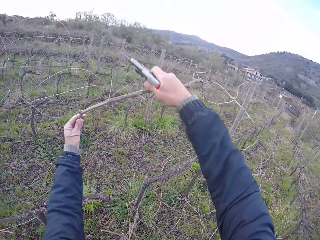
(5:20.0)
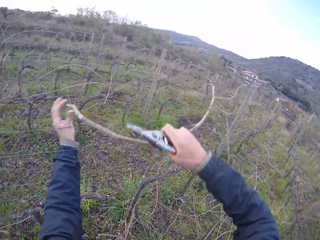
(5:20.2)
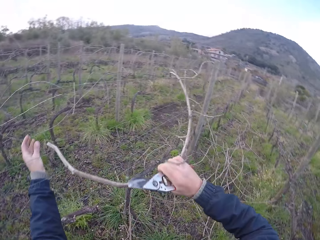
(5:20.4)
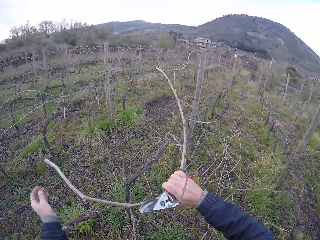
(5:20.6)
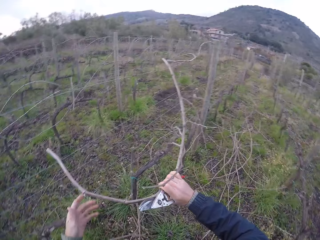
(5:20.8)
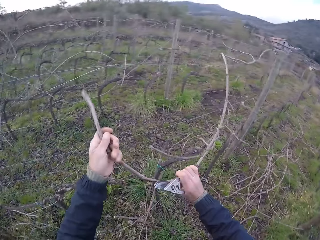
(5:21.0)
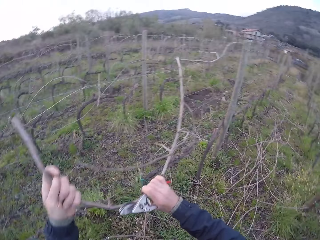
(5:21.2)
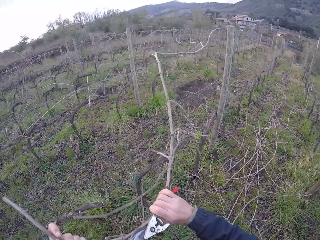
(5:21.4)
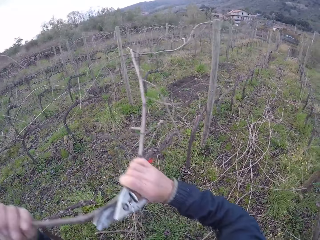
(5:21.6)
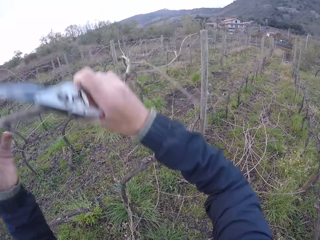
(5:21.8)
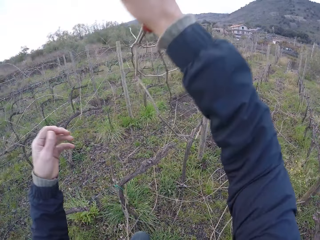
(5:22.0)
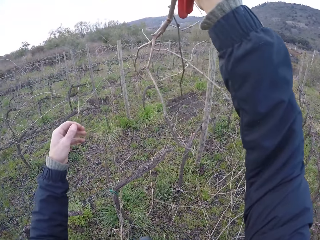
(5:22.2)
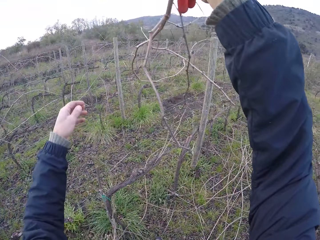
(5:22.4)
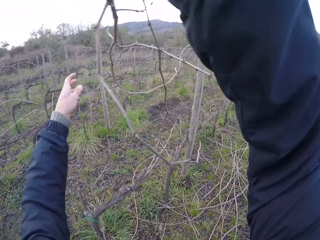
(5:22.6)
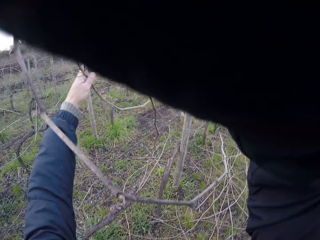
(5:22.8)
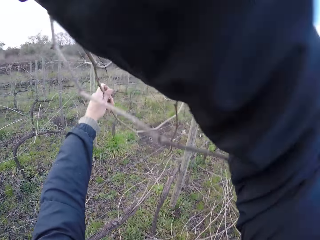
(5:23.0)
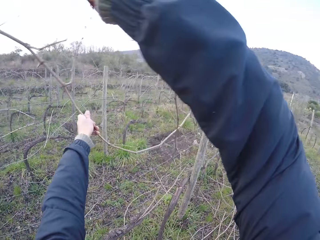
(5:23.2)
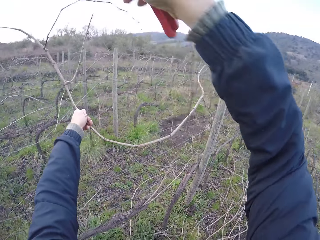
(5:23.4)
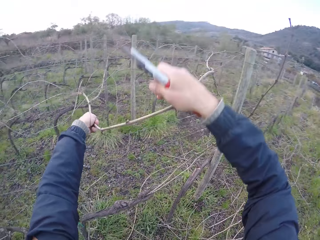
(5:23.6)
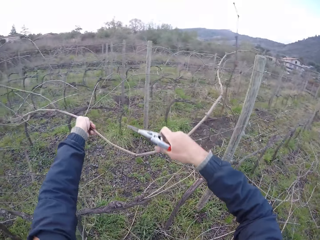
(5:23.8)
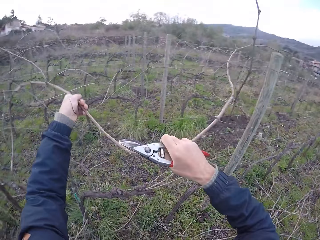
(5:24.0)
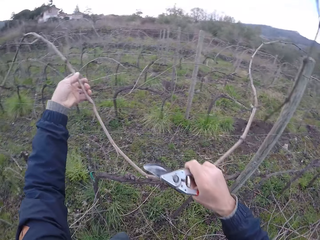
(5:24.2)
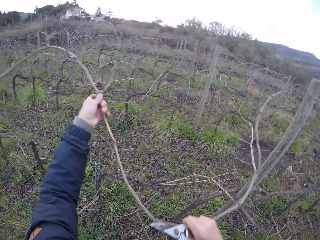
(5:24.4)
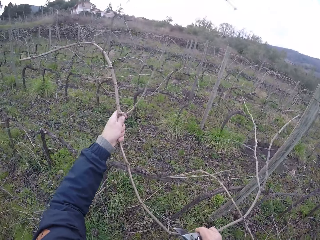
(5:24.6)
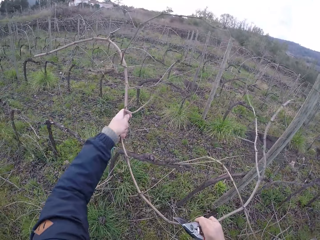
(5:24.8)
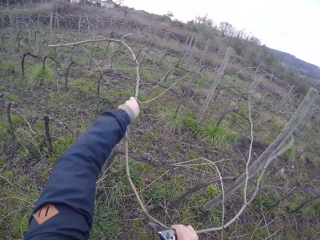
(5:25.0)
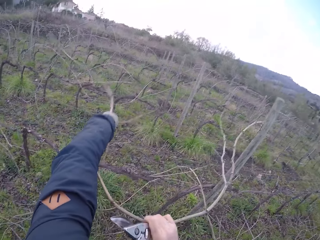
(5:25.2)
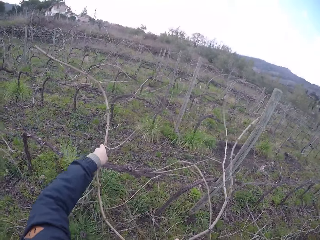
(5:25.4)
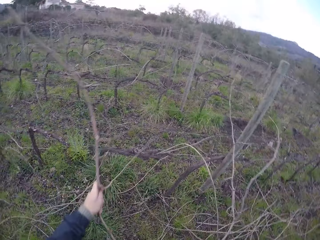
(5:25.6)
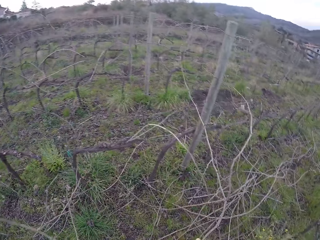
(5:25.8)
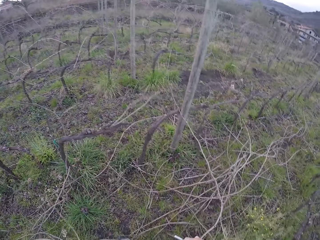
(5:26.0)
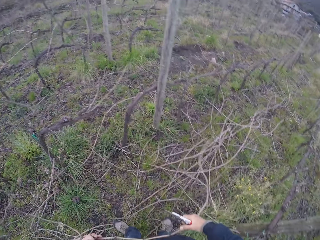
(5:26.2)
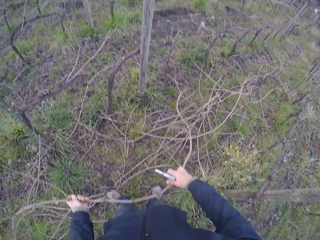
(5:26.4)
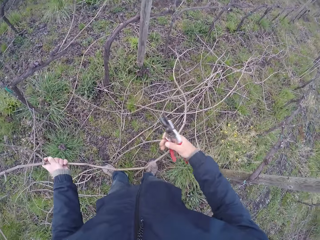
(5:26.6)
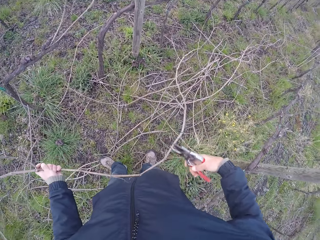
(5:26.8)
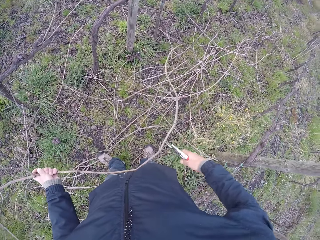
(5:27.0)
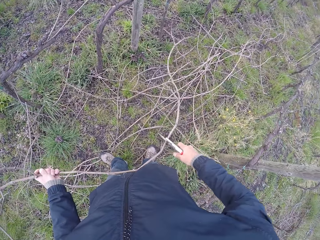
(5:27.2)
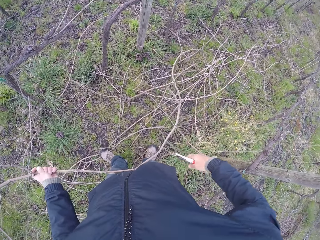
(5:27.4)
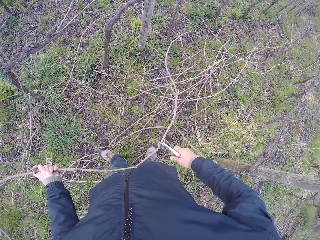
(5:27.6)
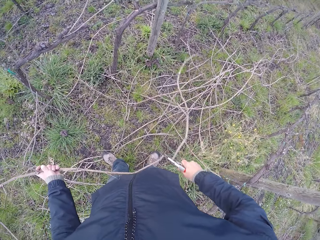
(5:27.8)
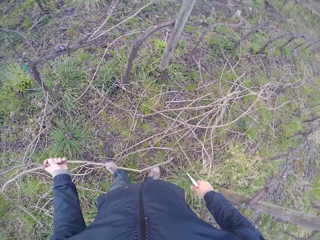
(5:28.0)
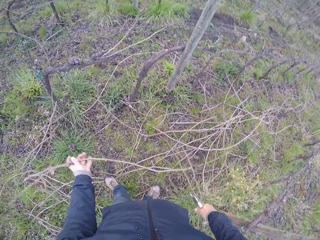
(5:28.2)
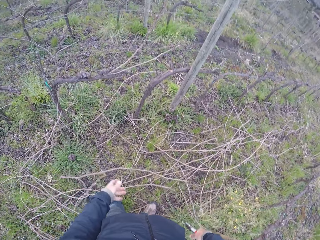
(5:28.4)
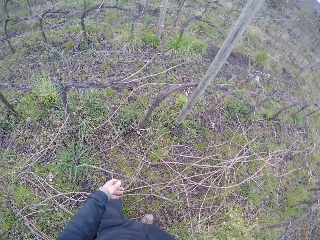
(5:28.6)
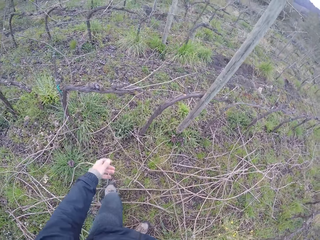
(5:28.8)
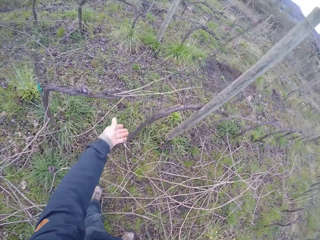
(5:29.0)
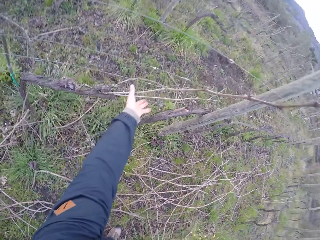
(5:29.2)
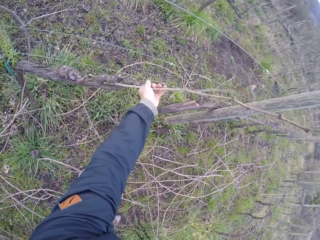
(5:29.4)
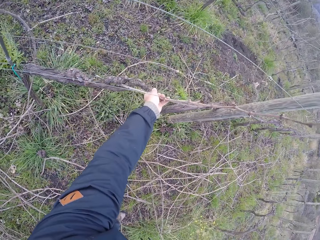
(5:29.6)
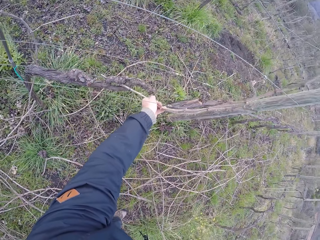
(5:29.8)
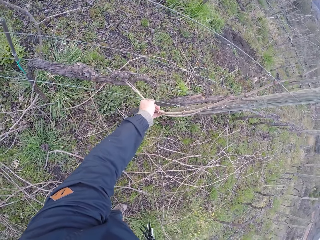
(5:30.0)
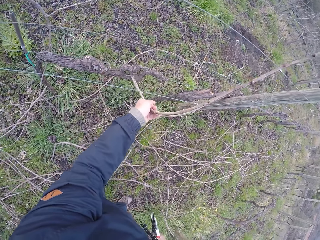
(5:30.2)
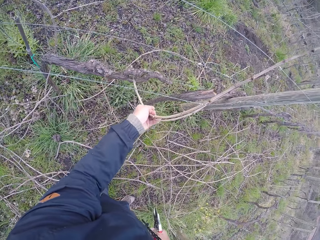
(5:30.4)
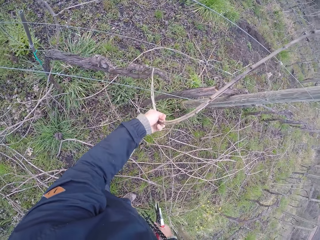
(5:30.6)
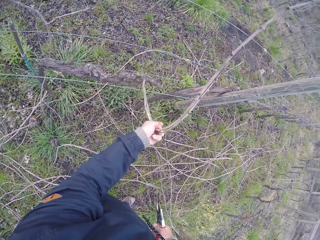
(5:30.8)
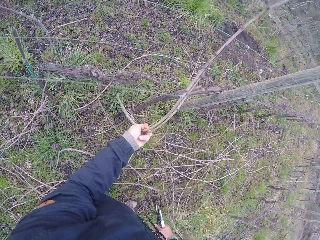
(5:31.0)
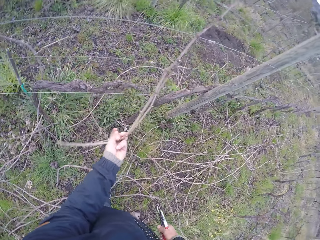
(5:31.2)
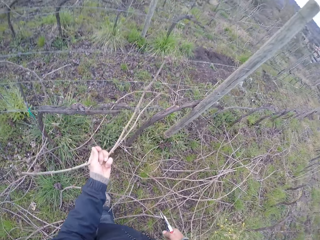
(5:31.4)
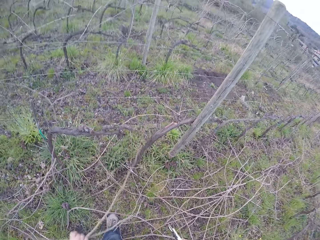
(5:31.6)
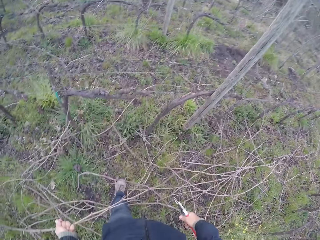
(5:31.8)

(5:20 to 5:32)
The camera wearer pulls the twig with both hands. He drops dried shrubs. He cuts the twig in his left hand with the secateurs in his right hand. He drops the twig in his left hand on the ground. He pulls a twig with his left hand.

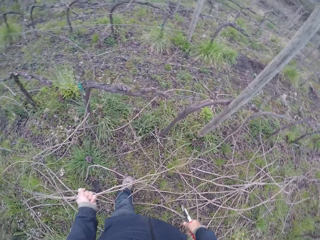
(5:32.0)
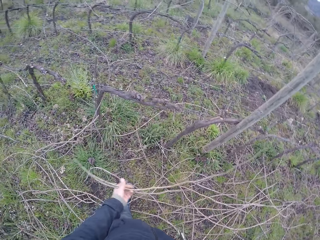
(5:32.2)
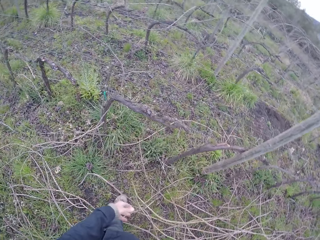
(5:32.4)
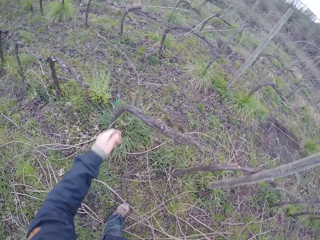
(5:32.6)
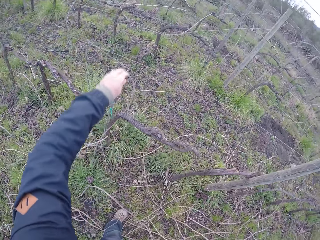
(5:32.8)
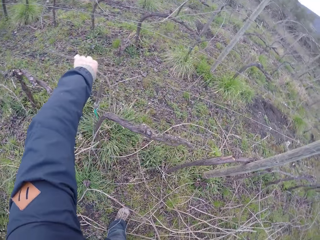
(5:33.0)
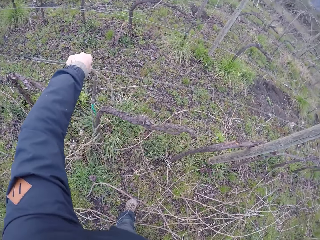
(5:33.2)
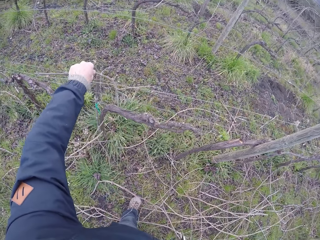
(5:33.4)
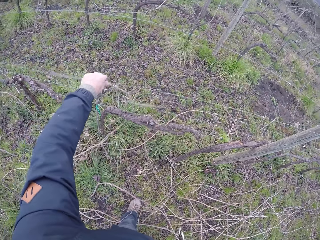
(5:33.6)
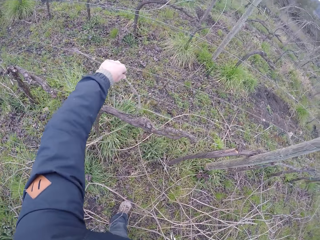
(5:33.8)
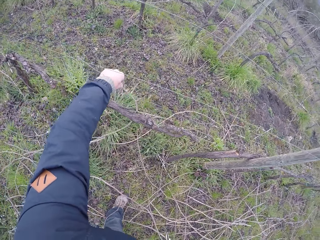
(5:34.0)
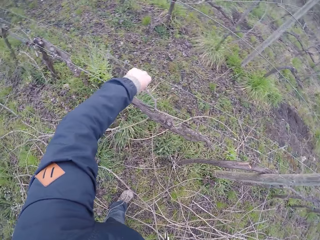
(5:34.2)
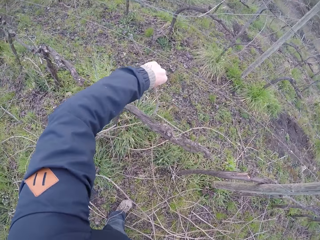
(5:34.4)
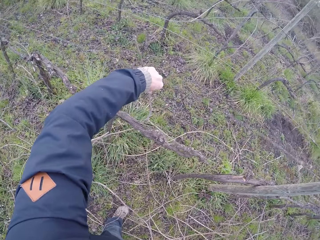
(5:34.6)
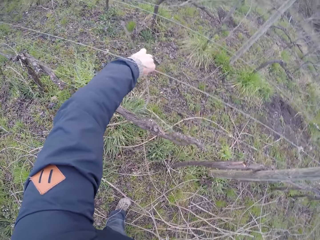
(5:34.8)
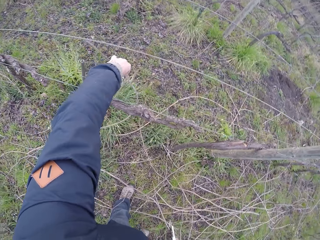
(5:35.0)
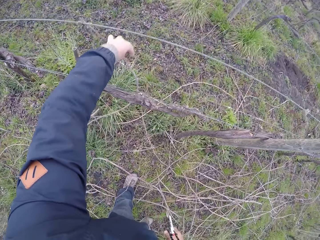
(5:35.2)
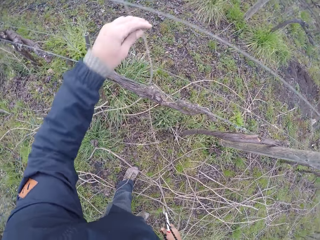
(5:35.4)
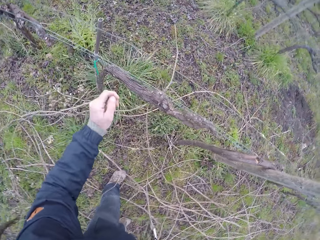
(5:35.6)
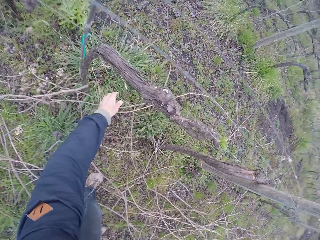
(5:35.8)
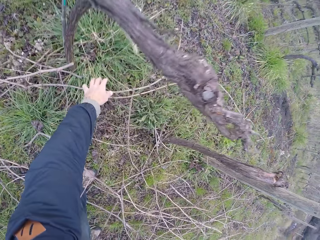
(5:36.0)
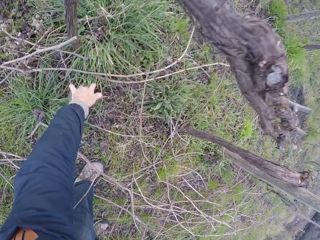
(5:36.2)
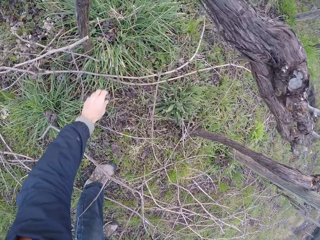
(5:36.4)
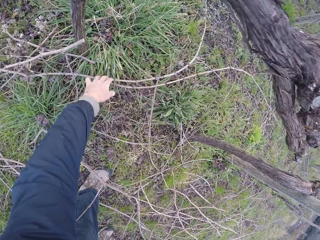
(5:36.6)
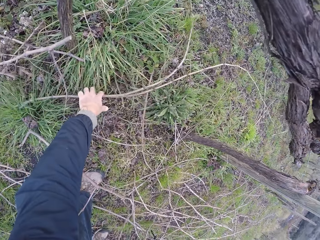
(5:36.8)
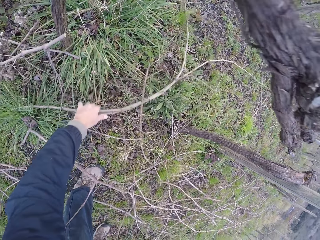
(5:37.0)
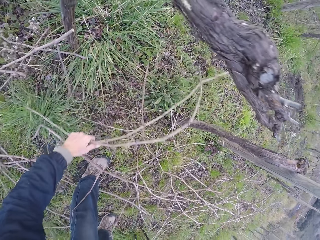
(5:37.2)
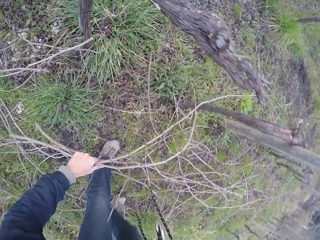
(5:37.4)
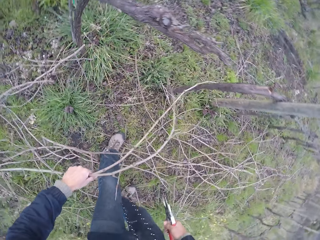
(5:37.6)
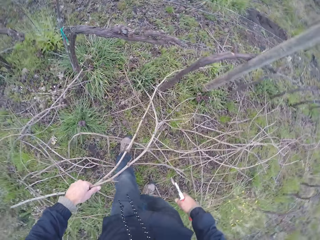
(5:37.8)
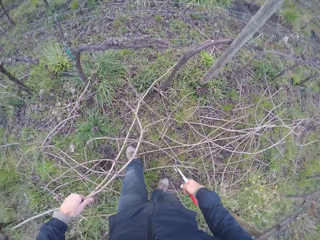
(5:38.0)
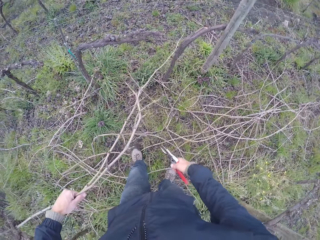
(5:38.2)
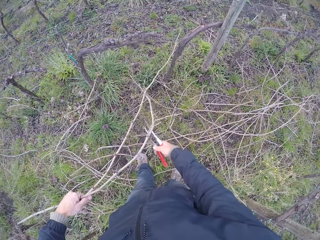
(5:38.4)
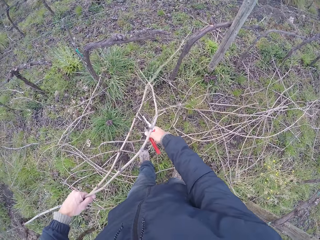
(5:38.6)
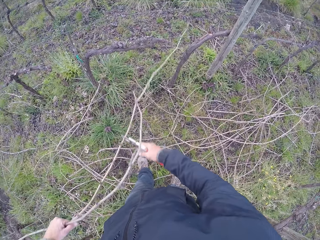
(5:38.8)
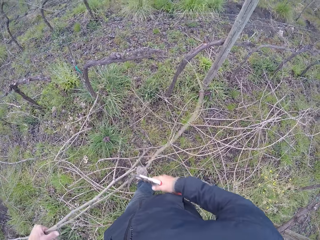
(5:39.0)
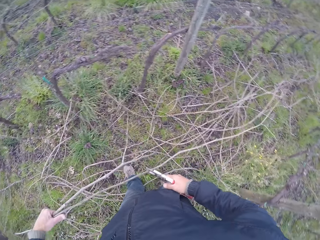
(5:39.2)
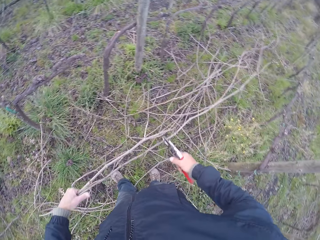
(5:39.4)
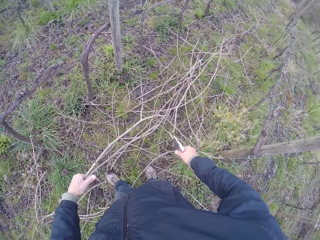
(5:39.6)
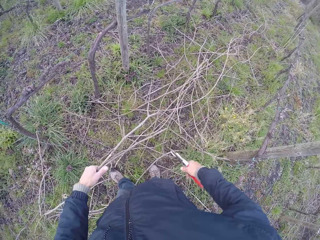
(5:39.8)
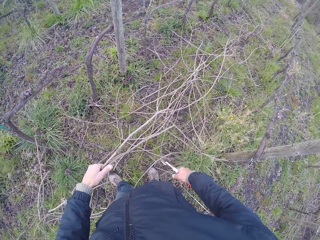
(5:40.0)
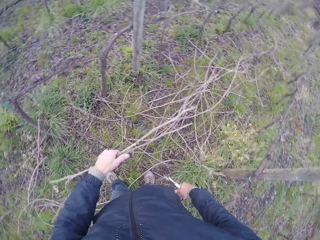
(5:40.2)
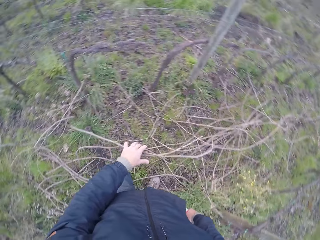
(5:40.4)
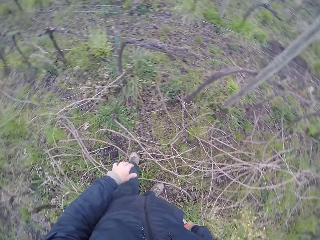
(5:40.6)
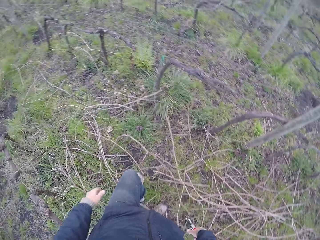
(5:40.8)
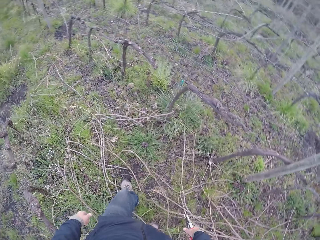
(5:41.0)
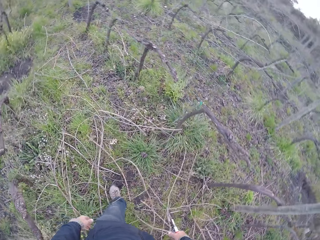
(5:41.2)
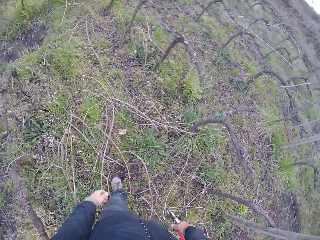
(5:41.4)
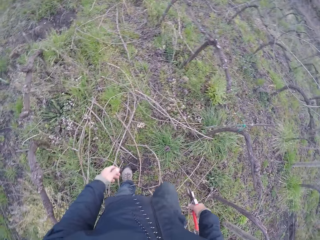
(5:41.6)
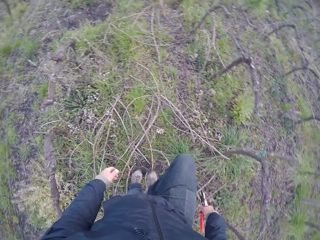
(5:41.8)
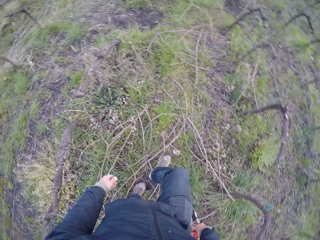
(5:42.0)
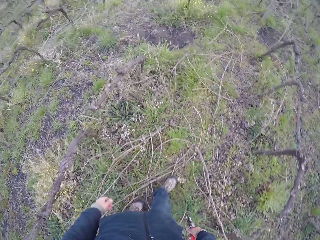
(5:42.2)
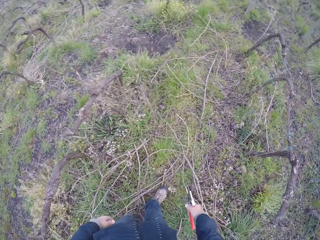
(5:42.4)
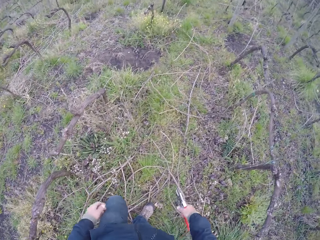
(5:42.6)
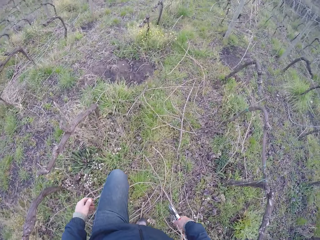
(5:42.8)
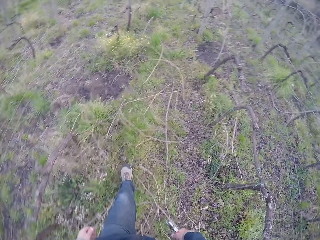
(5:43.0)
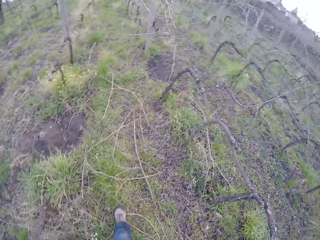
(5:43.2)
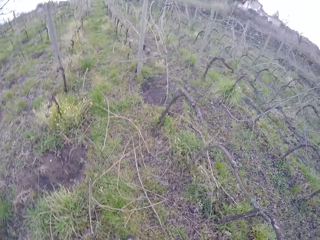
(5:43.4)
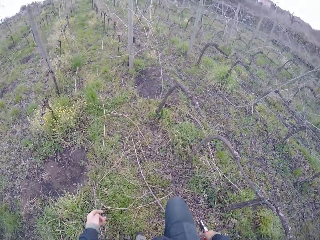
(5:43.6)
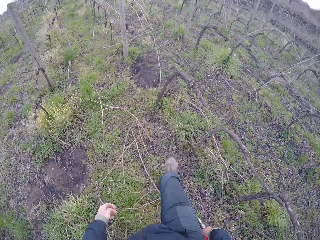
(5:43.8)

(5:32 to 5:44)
The camera wearer drops the twig in his left hand on the ground. He holds a twig with his left hand. He drops the twig in his left hand on the ground. He picks the twigs on the floor with his left hand. He cuts a twig in his left hand with the secateurs in his right hand. He drops the twigs in his left hand on the ground. He walks around.
